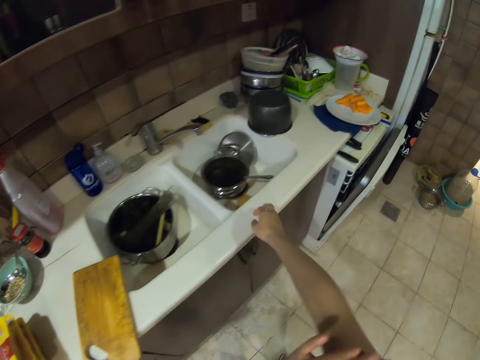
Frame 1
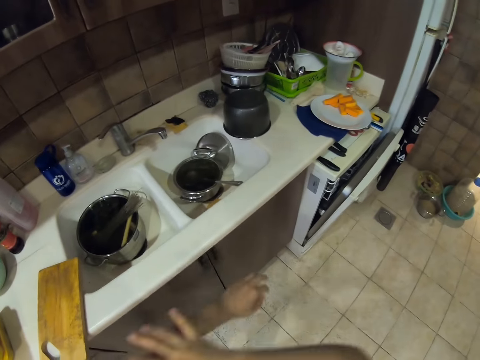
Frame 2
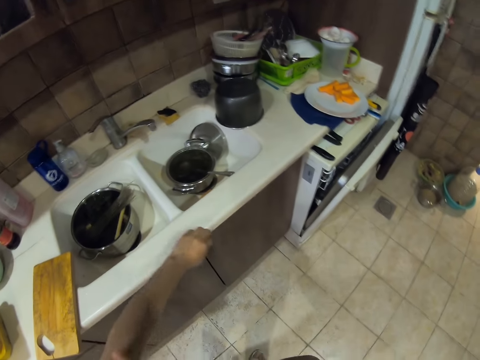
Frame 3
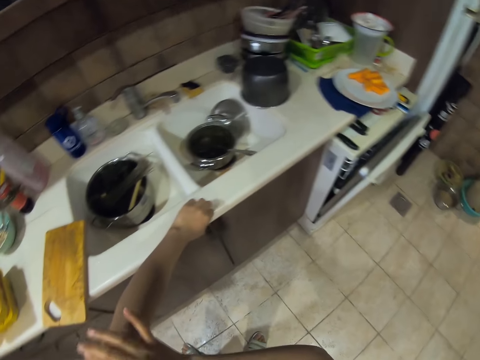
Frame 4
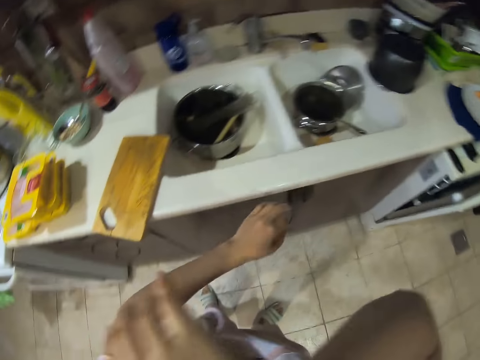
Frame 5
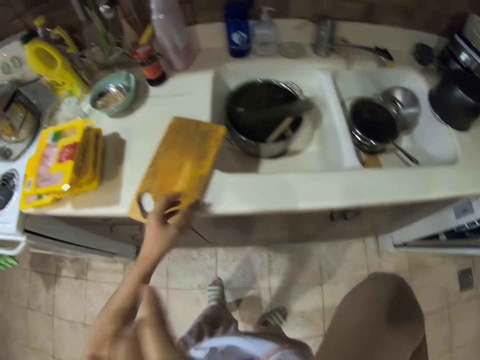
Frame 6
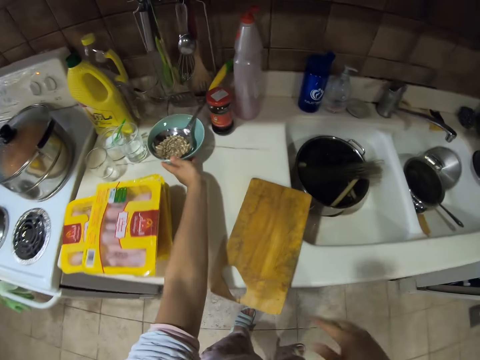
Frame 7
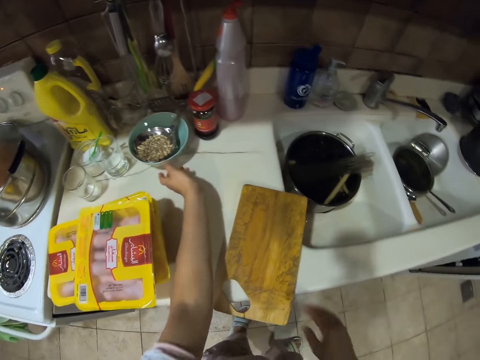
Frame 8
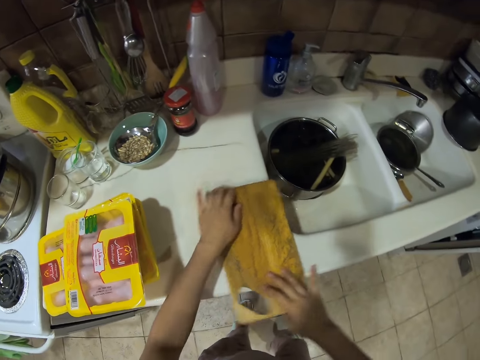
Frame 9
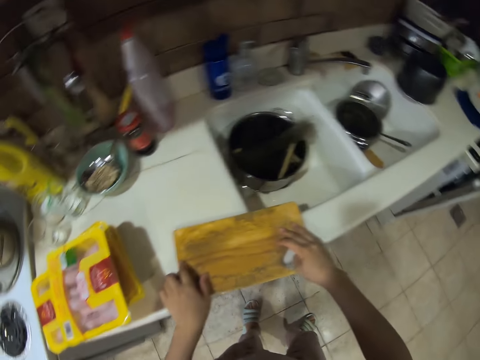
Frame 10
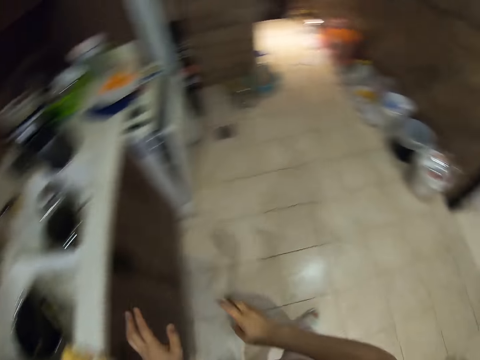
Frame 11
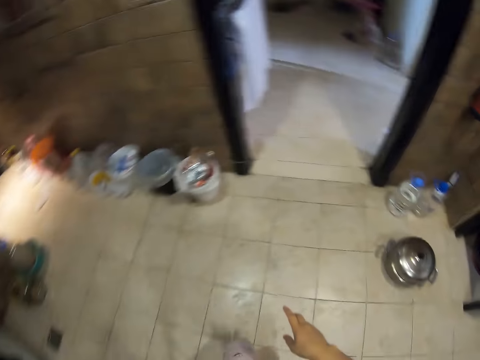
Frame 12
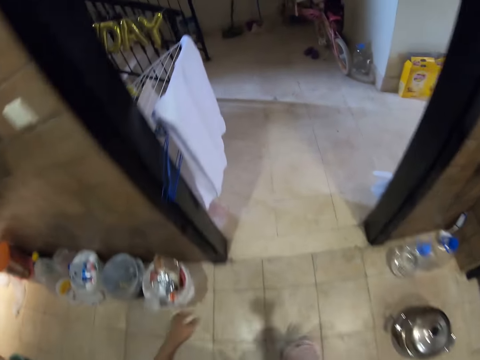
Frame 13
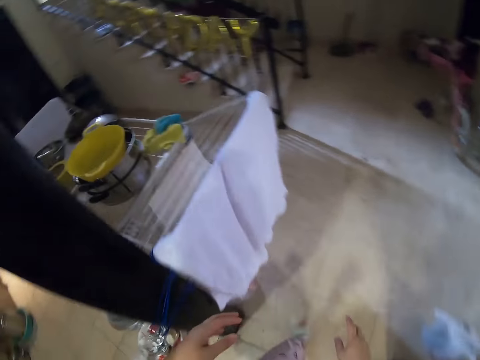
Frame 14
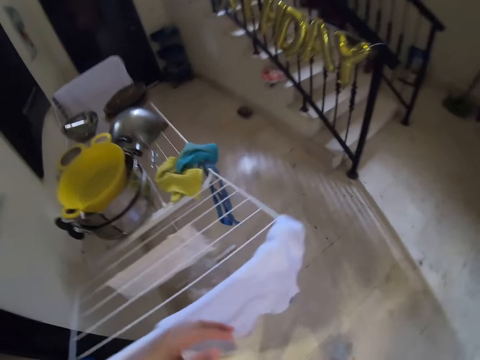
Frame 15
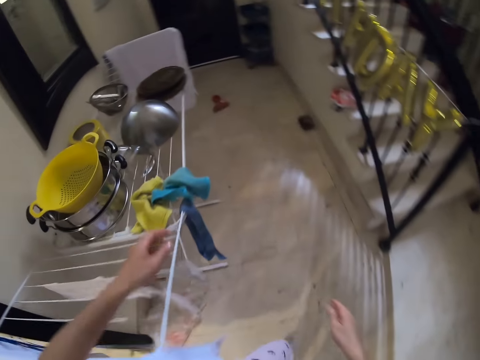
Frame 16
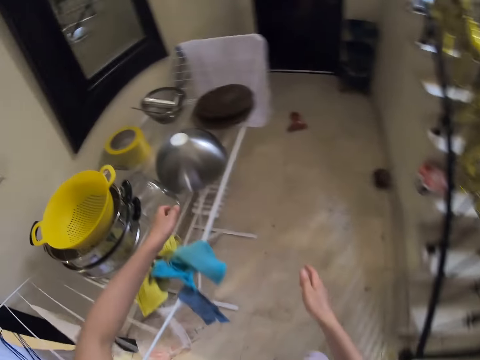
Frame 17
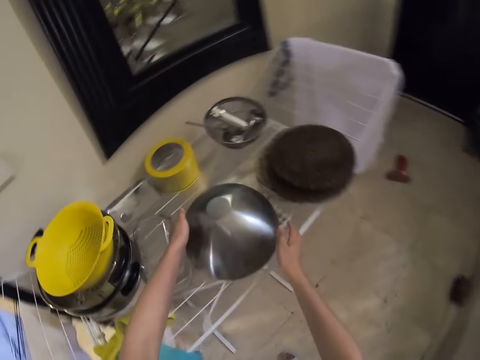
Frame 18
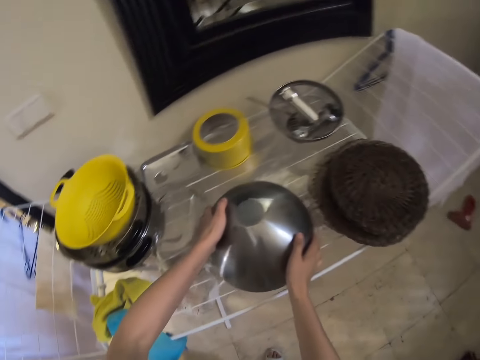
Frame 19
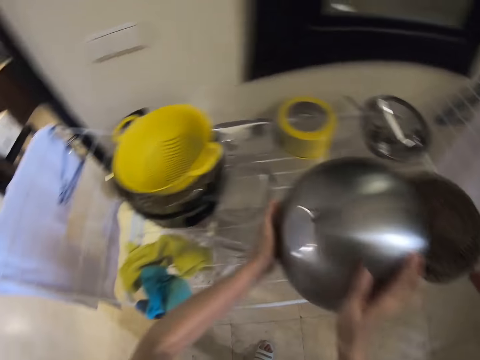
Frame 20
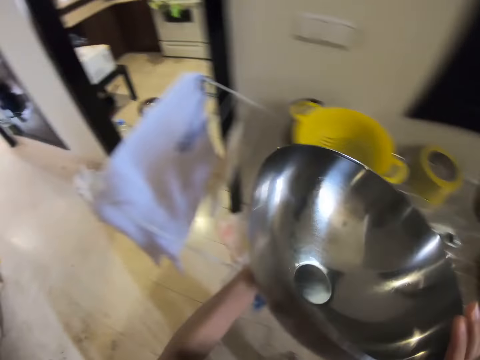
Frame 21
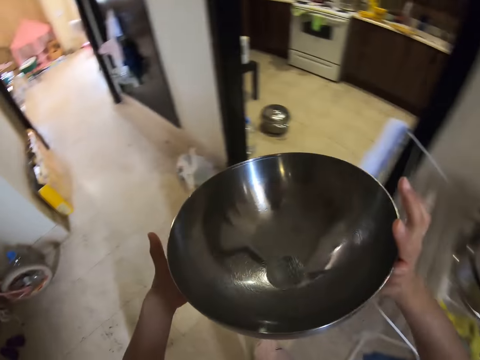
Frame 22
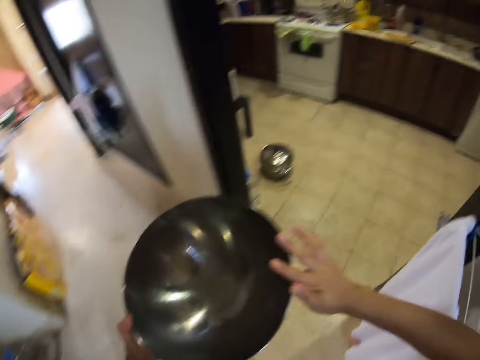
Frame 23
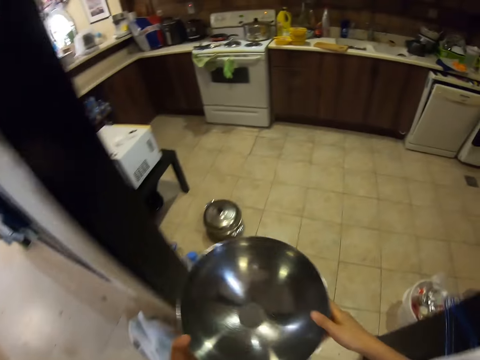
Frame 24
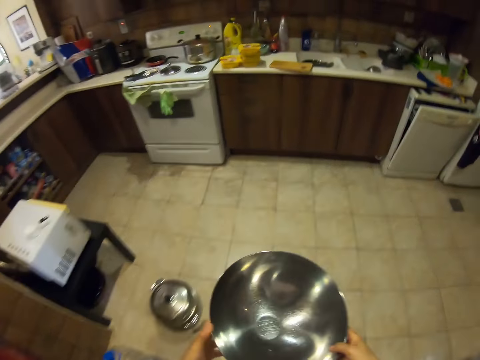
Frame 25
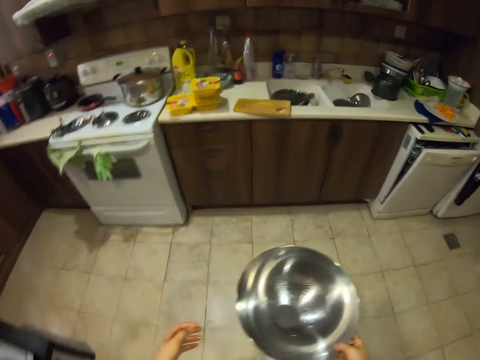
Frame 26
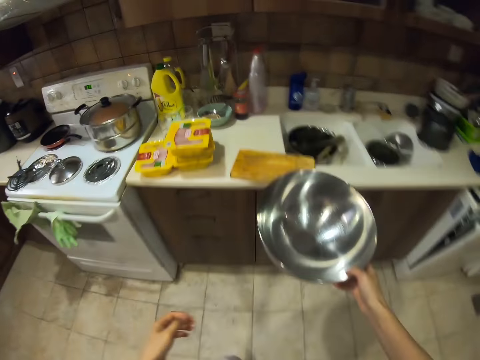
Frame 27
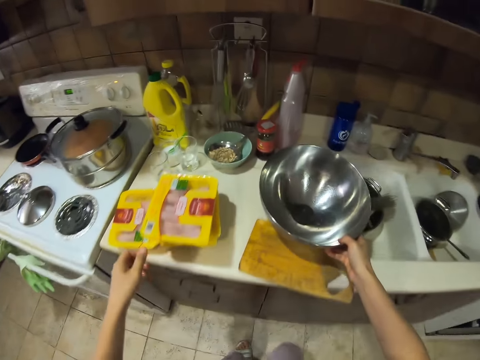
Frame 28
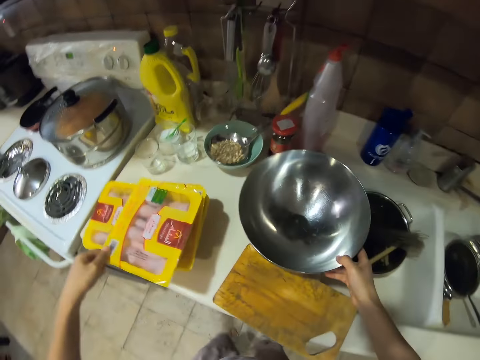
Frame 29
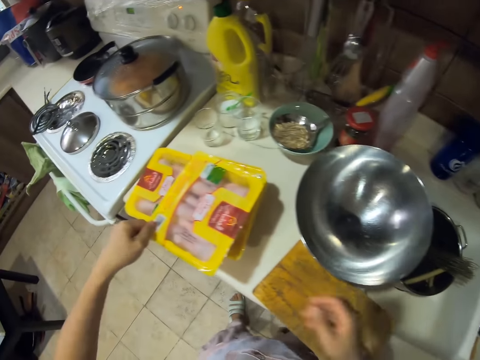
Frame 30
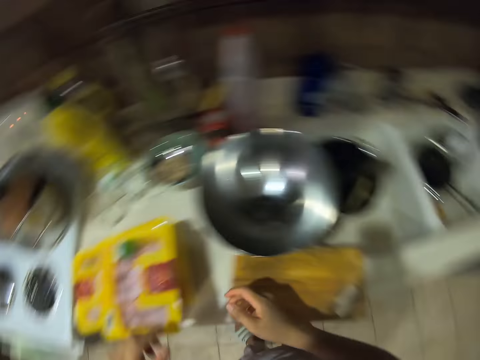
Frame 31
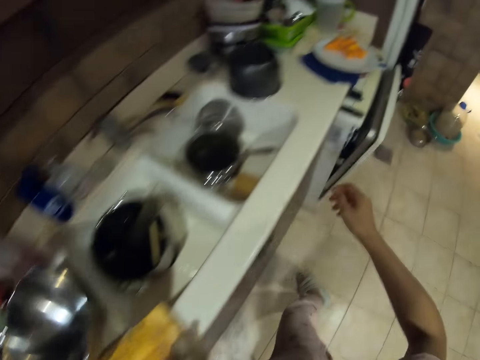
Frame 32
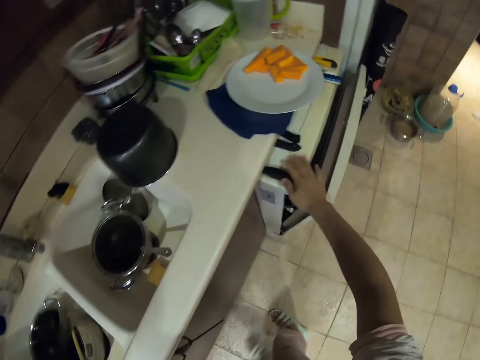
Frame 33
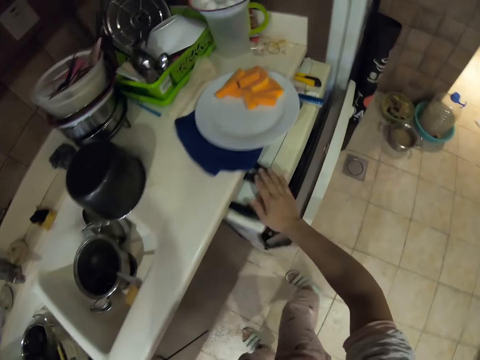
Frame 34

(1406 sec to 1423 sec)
The camera wearer rolls up a sleeve. They push the bowl. They turn around the chopping board. They walk around. They pick up the bowl. They walk. They walk around. They put the bowl on the counter top.

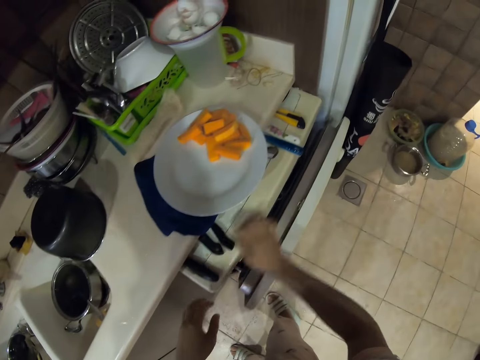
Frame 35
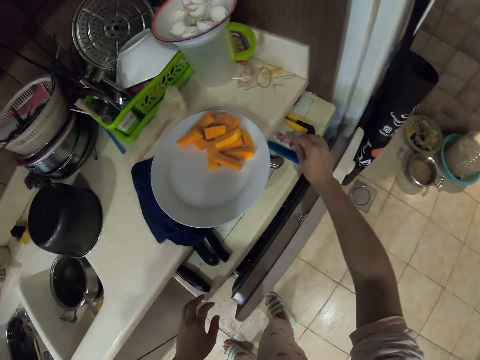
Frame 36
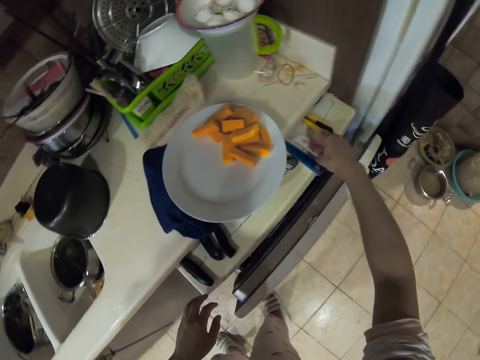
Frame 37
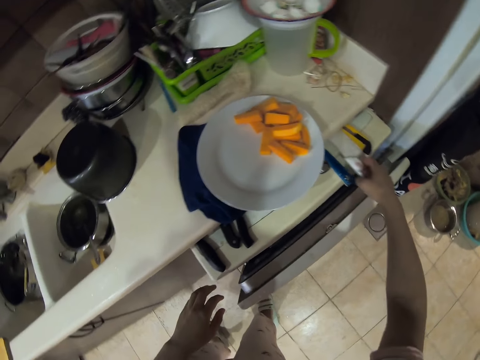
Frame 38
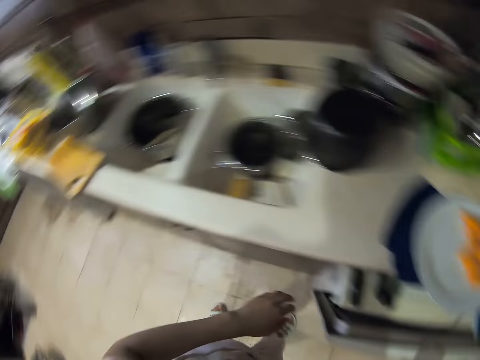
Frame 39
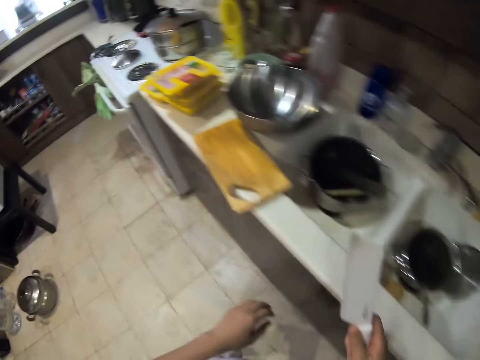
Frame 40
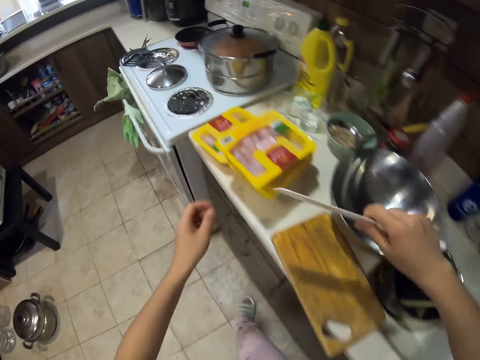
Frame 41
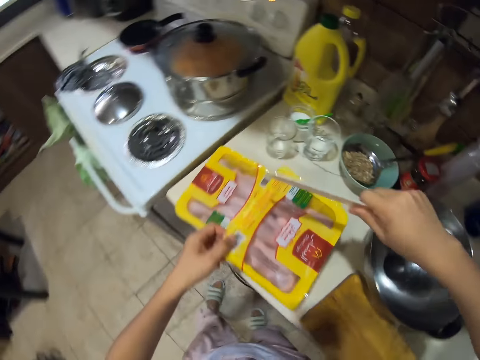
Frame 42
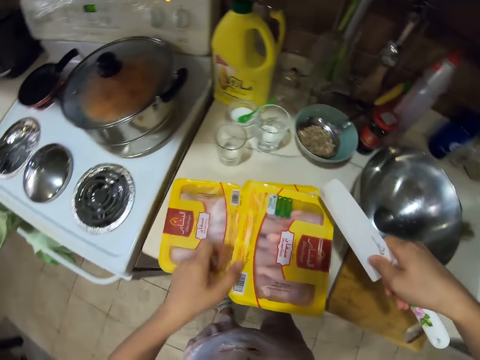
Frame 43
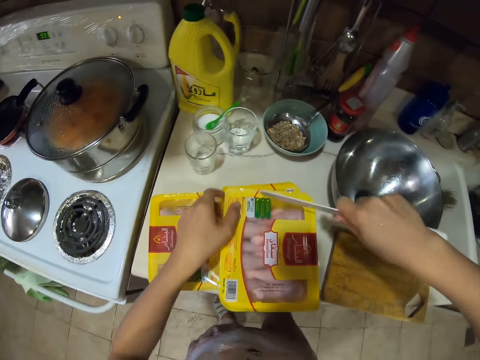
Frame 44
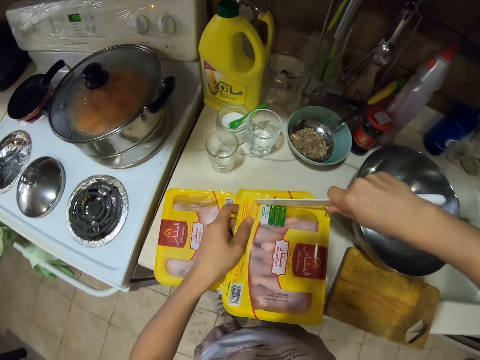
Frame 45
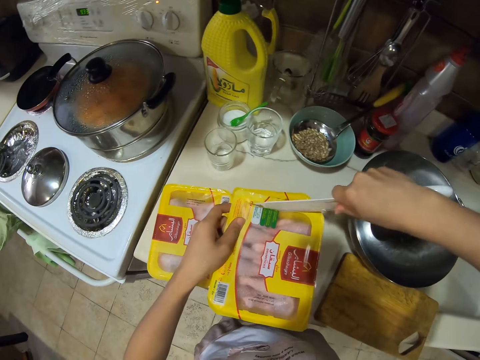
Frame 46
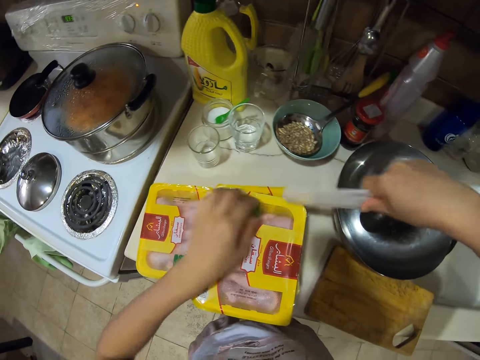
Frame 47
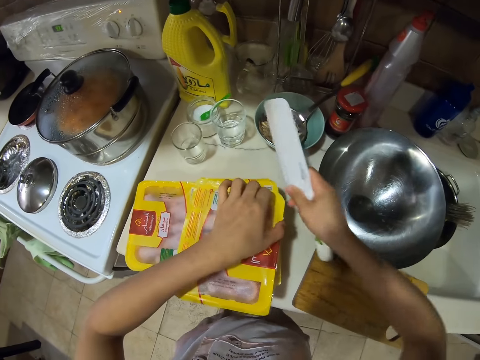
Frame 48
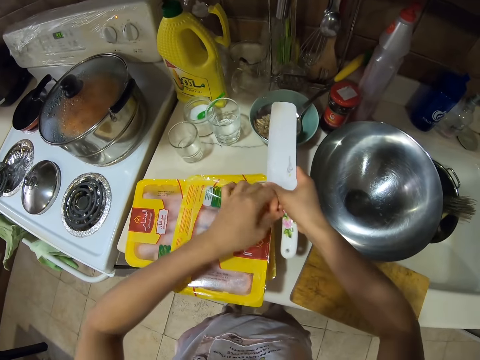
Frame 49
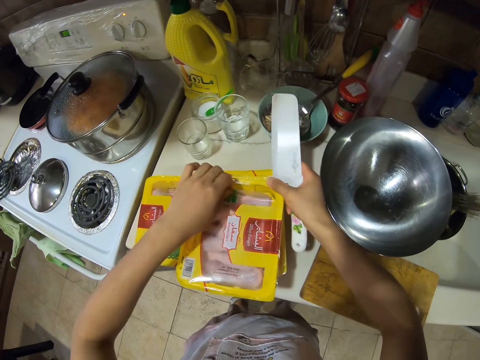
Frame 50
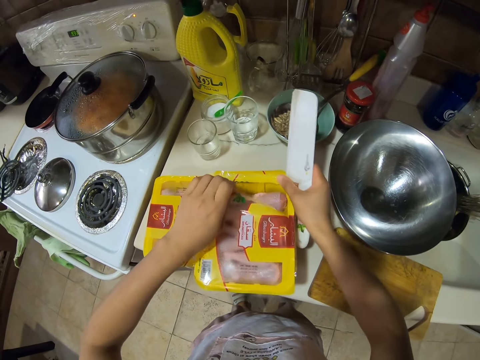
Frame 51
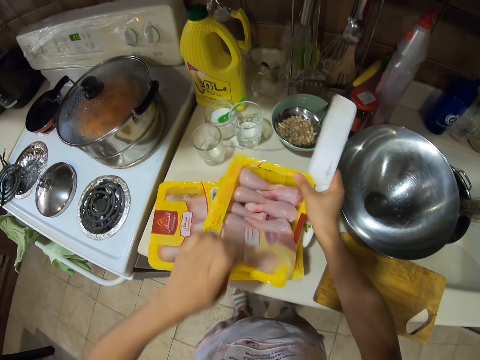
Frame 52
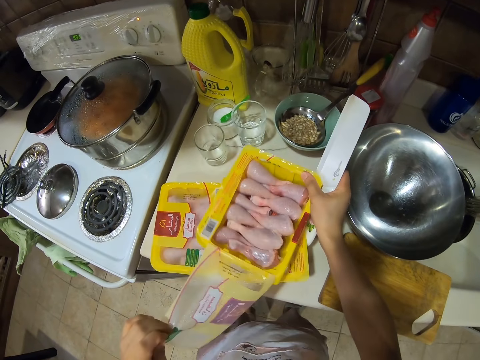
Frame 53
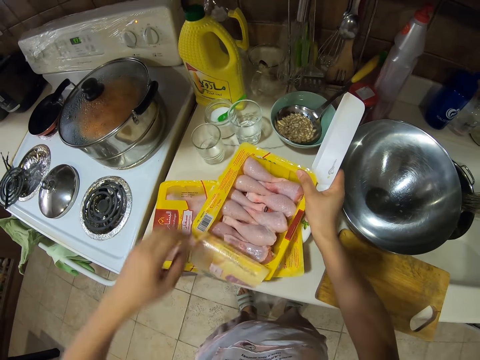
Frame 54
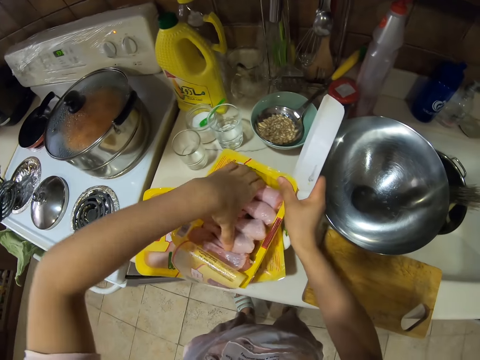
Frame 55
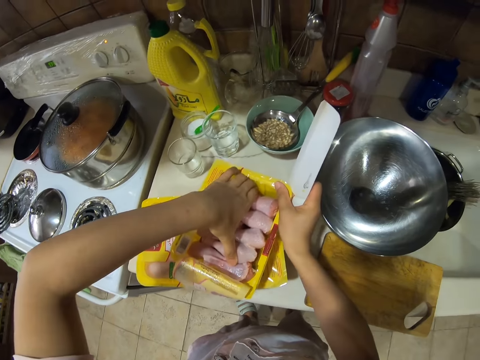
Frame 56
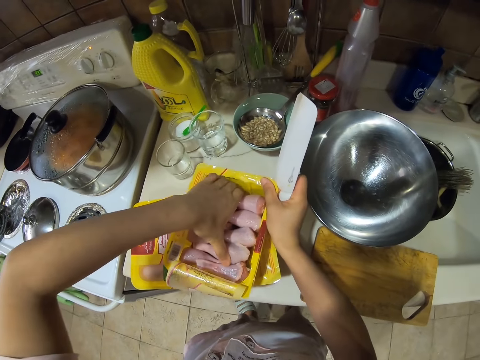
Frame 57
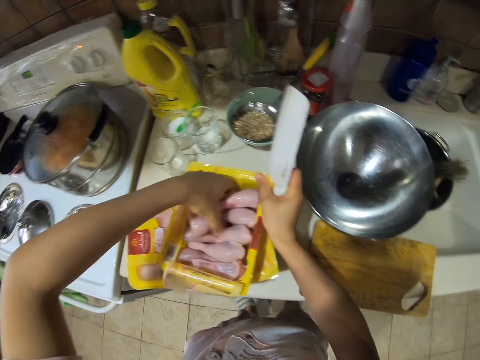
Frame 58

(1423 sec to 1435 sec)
The camera wearer picks up a knife. They walk around. They cut the packet of chicken drumstick meat. They open a pack of chicken. They unwrap the tin with hands.
